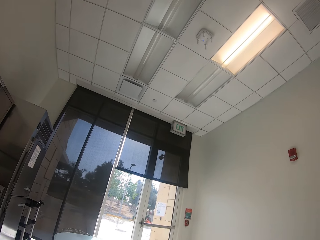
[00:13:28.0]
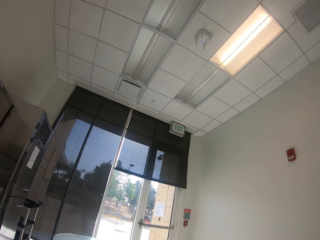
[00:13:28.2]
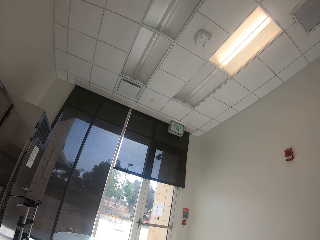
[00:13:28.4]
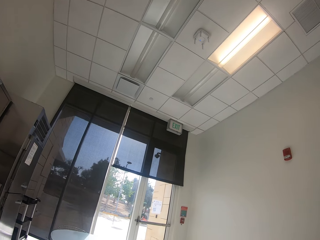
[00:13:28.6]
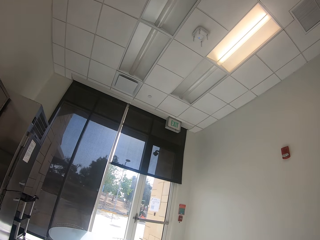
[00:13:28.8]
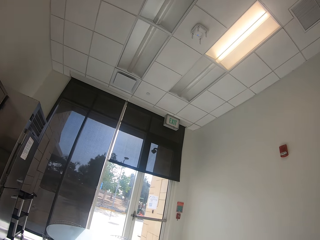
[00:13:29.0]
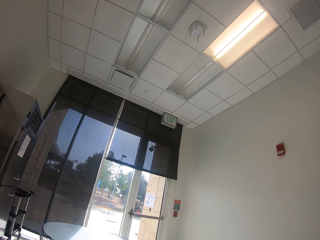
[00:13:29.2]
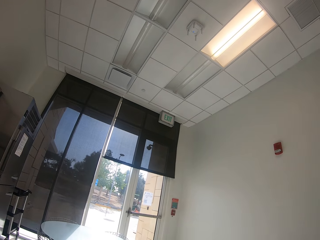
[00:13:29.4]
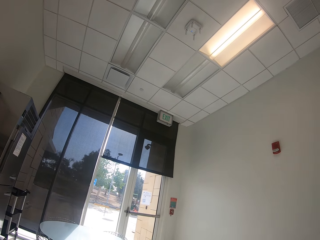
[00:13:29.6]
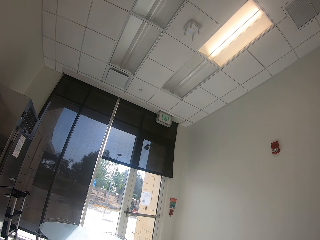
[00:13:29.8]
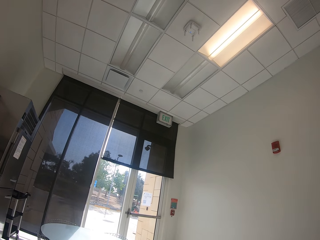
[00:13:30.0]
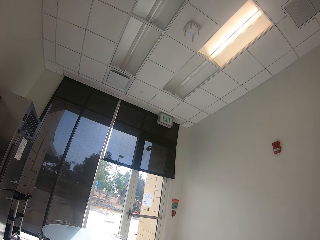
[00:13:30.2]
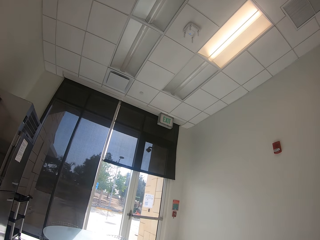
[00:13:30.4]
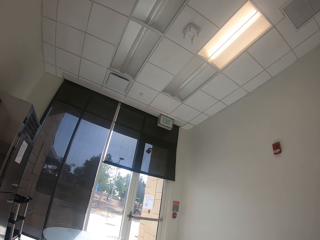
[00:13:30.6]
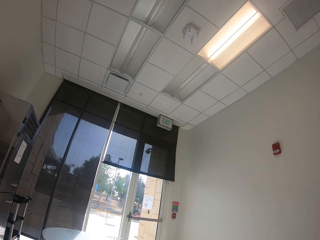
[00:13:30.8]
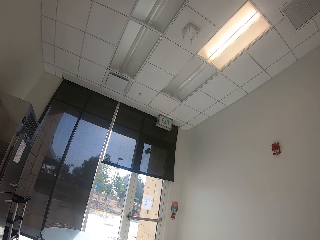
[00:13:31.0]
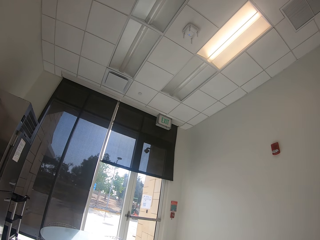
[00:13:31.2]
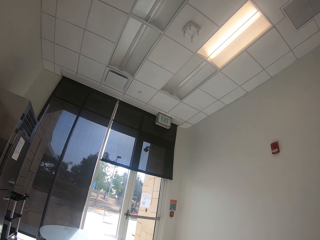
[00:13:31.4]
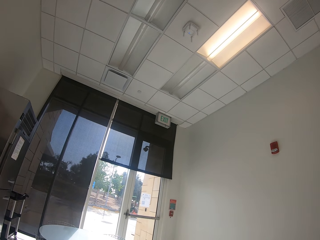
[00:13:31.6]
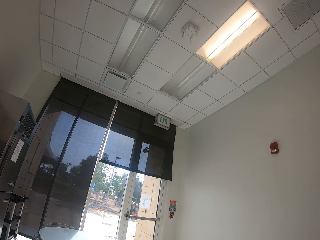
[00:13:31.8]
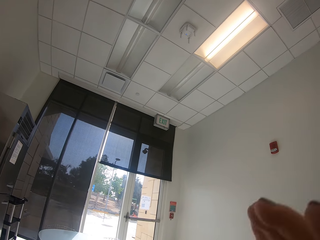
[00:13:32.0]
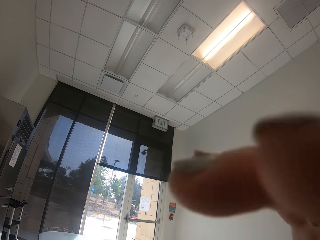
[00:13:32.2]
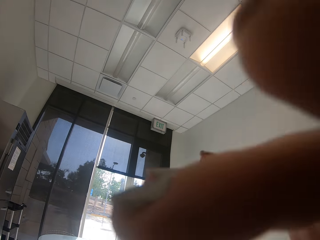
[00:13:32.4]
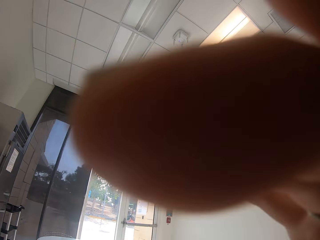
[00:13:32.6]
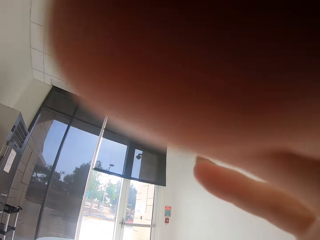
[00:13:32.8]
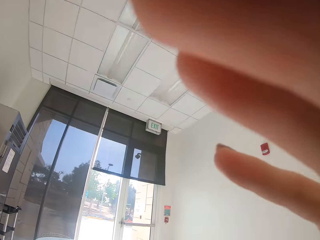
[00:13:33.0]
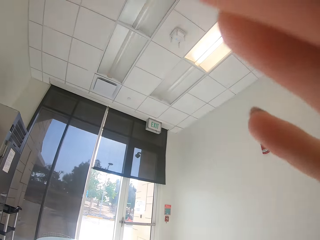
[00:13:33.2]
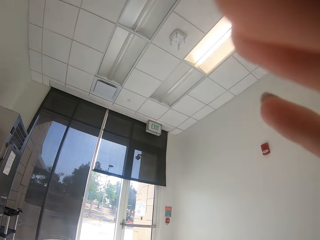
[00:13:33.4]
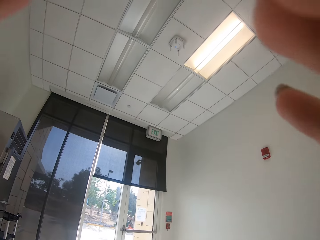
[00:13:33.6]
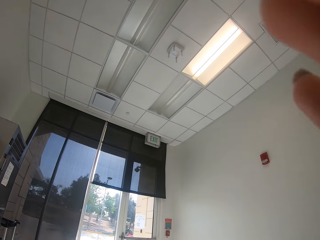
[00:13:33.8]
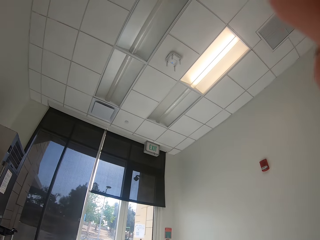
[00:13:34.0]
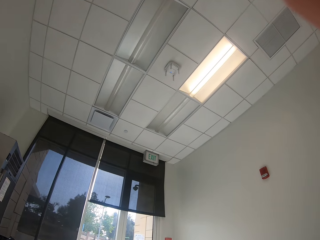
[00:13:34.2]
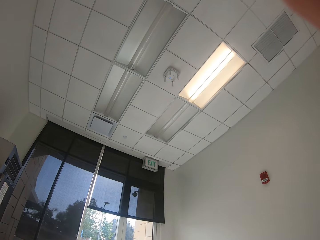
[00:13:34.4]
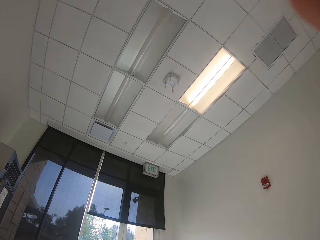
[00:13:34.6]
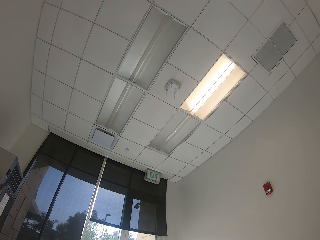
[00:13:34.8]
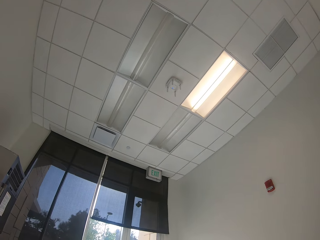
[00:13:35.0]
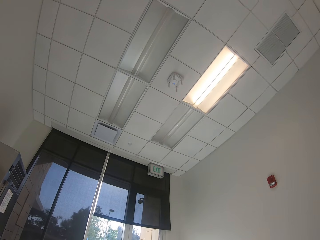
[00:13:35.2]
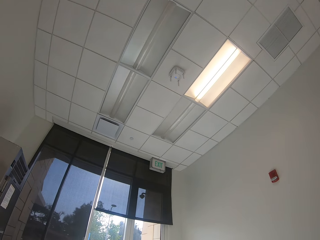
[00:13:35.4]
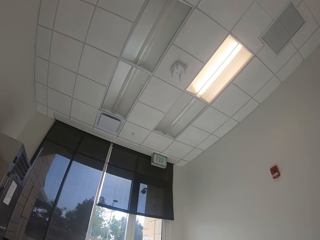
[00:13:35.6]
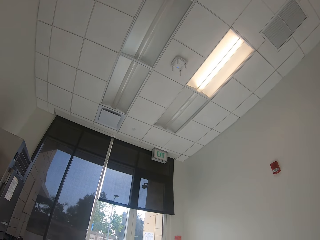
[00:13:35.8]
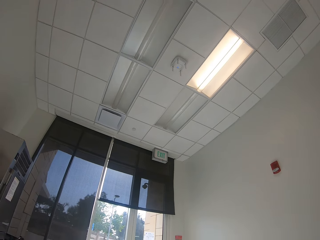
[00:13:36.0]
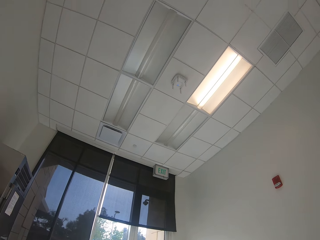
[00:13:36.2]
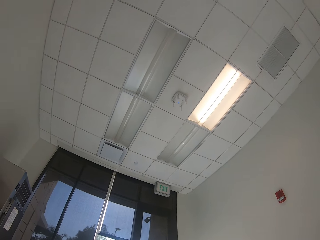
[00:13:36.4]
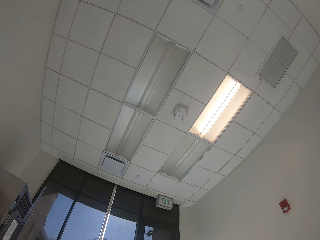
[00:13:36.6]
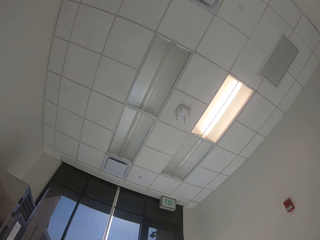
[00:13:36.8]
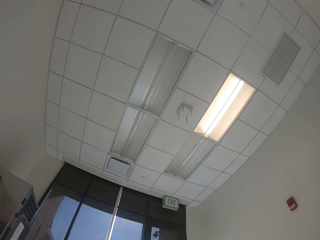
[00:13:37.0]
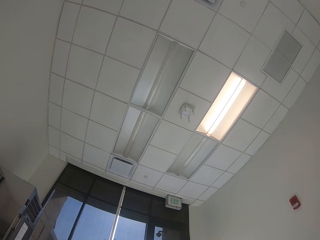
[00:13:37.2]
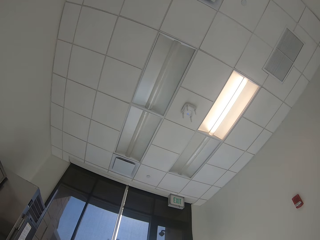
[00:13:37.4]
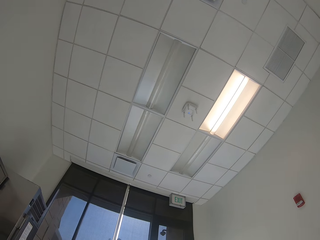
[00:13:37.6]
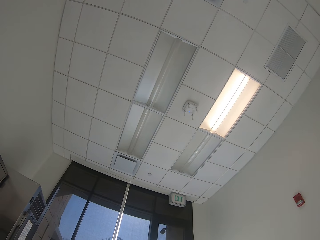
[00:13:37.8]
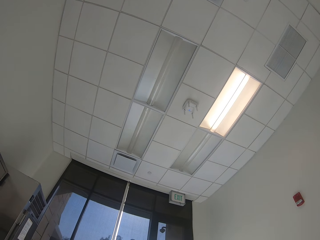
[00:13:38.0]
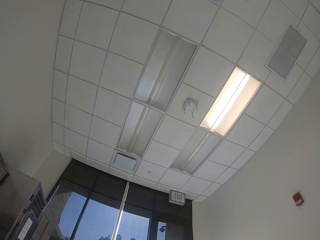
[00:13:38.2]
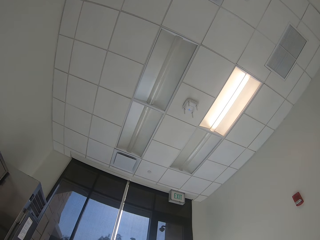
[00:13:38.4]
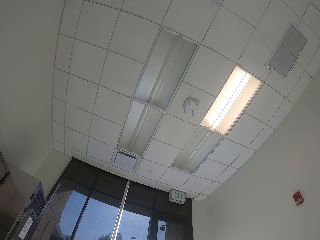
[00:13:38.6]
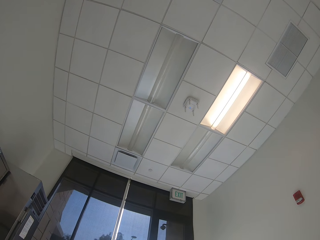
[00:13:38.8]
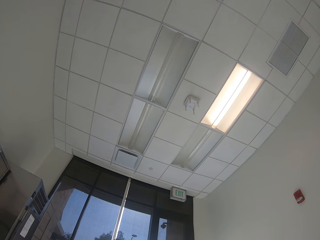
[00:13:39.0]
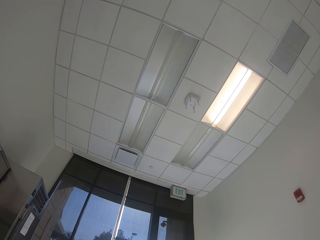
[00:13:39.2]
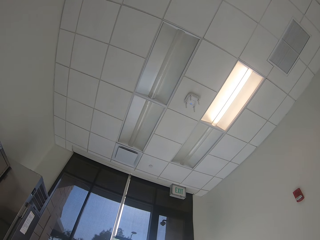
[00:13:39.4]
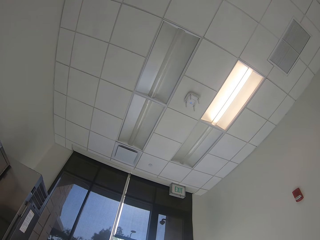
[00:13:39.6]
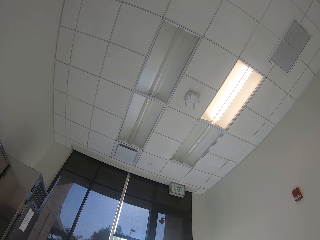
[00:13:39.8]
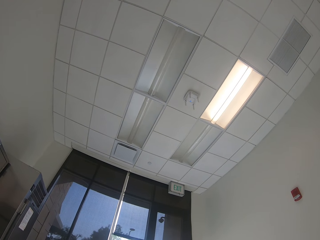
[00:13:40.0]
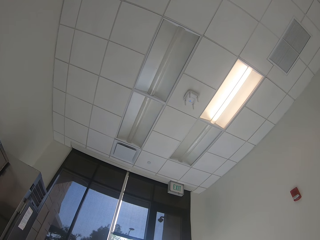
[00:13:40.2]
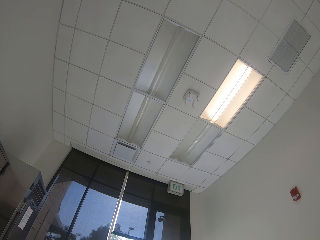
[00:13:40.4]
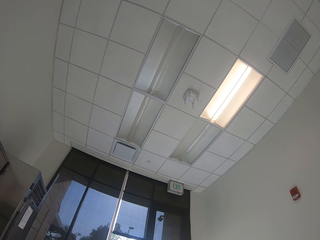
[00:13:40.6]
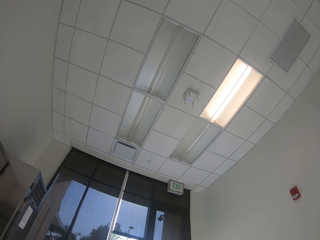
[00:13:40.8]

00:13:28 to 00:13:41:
The camera wearer looks around the room. They move hands. They touch the camera. They look around the room.

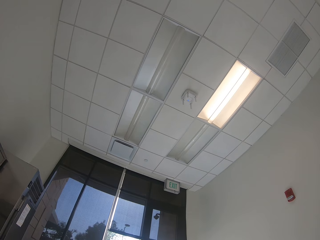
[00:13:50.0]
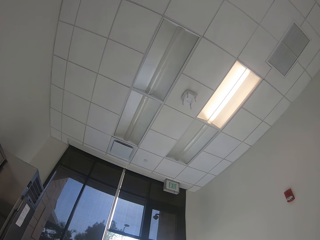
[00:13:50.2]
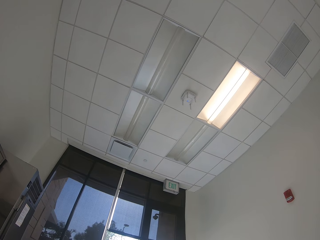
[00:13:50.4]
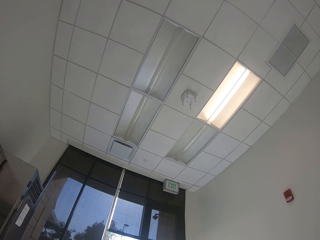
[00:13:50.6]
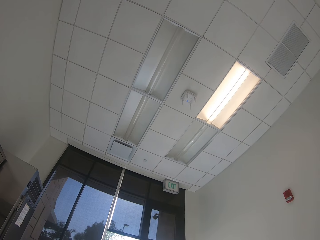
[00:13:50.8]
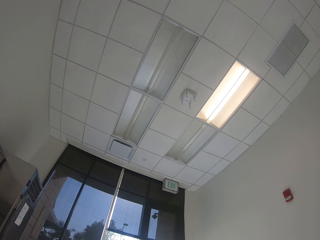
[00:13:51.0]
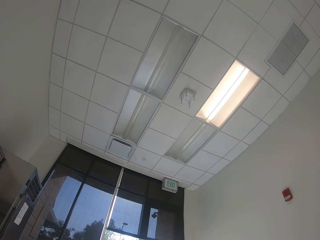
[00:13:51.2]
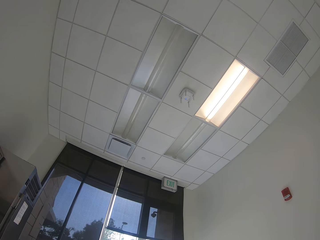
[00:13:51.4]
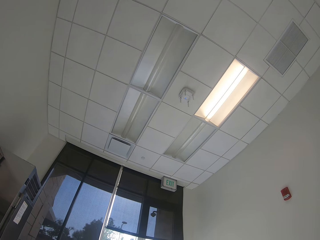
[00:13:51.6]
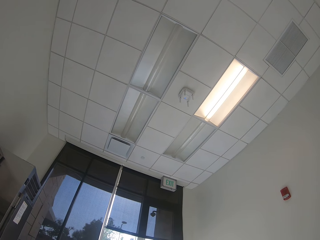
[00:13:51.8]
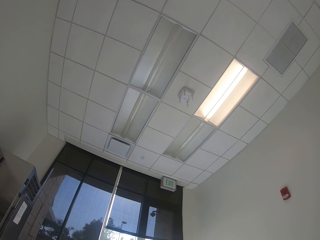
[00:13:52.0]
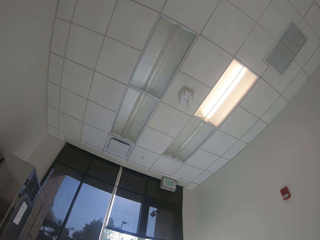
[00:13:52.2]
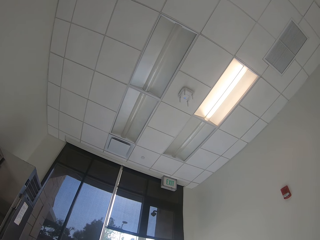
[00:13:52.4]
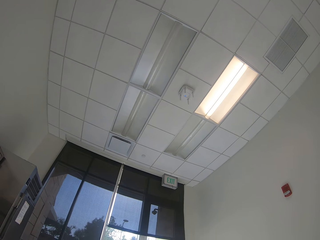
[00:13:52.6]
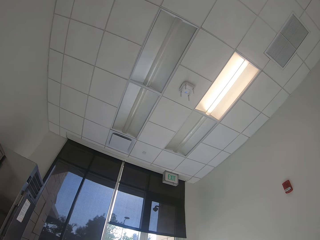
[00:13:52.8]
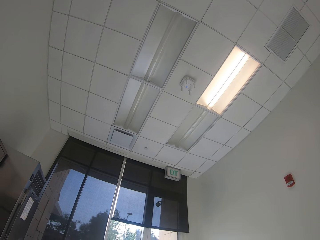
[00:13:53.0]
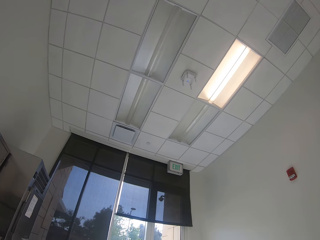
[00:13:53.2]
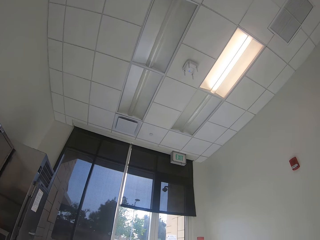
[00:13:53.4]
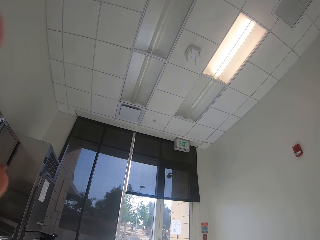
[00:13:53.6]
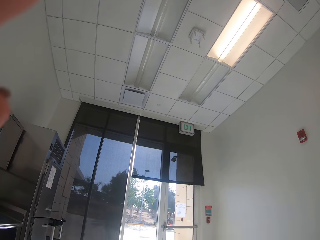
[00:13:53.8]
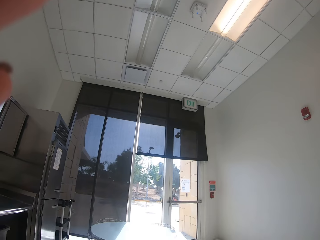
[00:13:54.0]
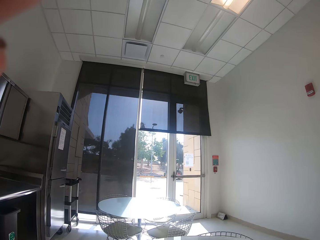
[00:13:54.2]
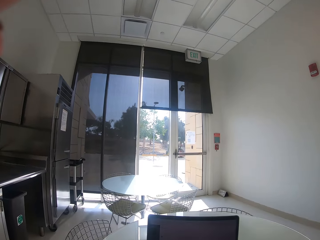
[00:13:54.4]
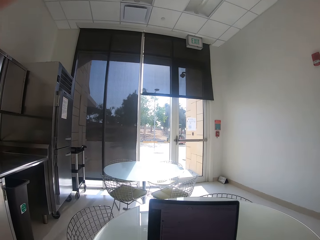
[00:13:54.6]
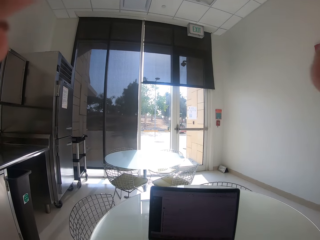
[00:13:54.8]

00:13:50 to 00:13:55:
The camera wearer moves hands.
